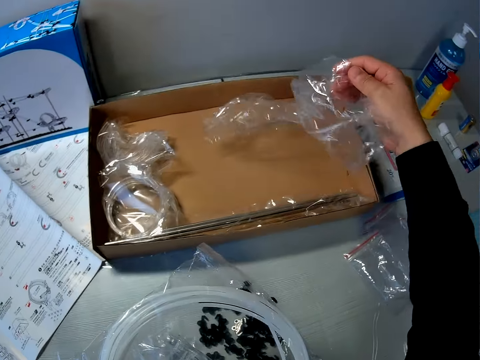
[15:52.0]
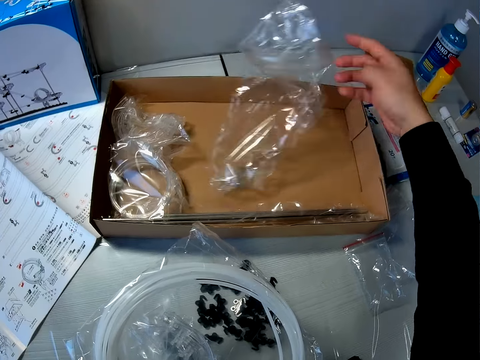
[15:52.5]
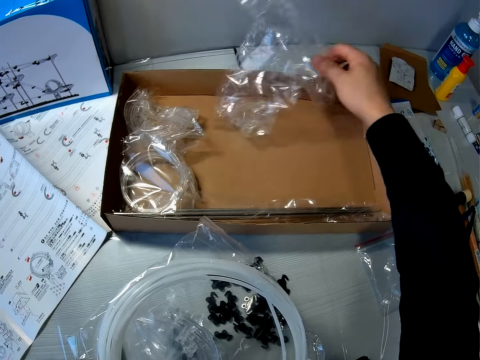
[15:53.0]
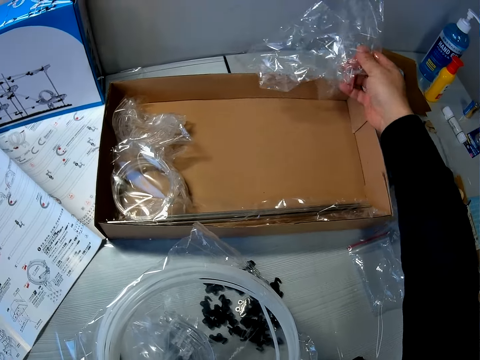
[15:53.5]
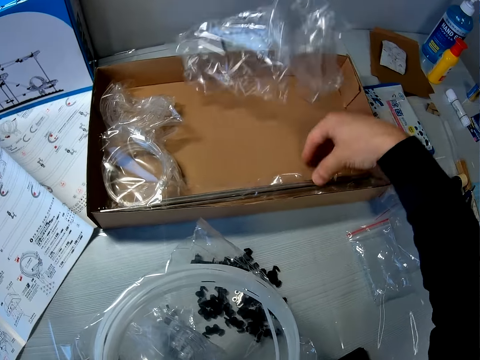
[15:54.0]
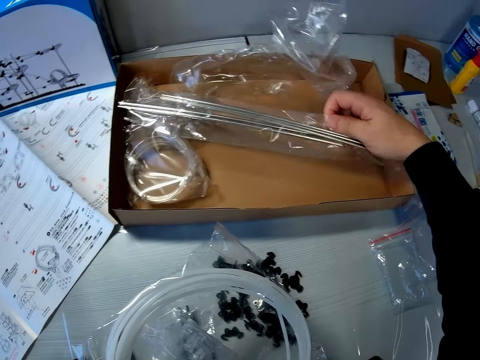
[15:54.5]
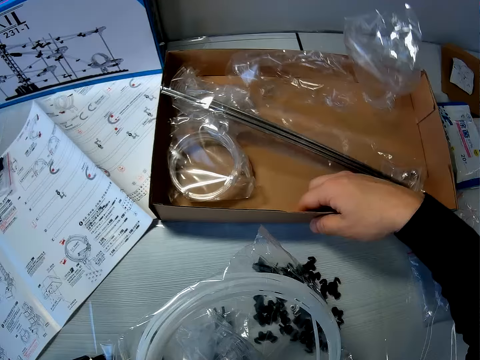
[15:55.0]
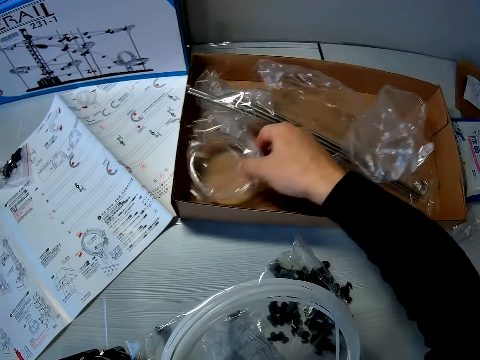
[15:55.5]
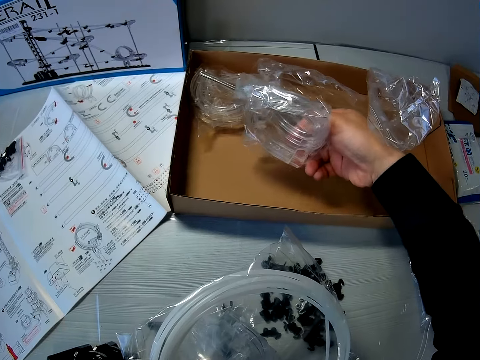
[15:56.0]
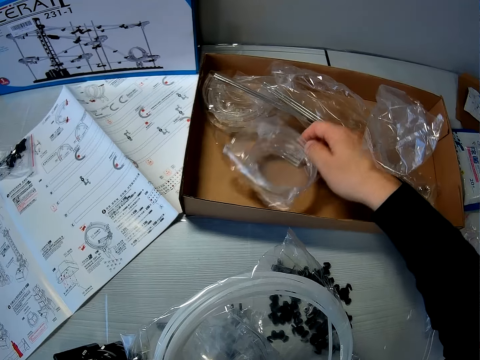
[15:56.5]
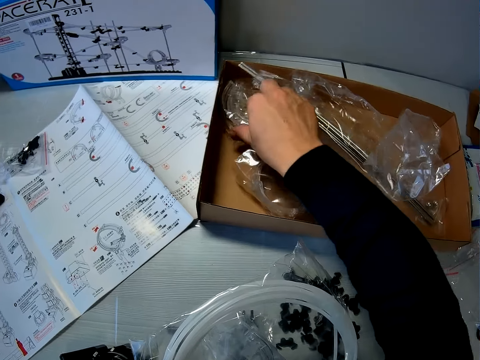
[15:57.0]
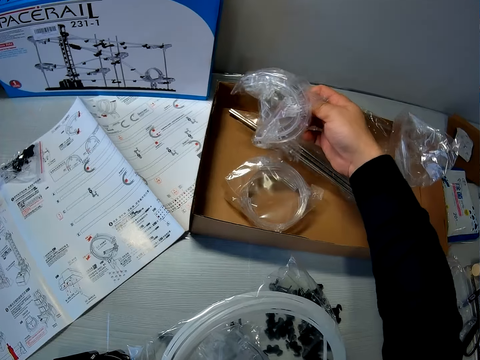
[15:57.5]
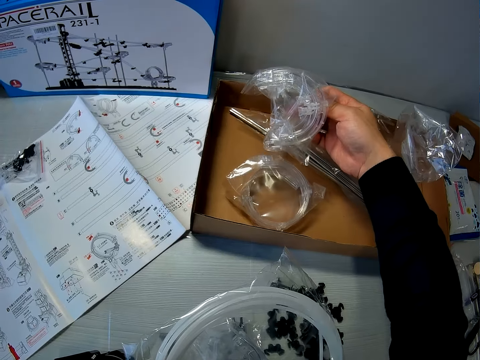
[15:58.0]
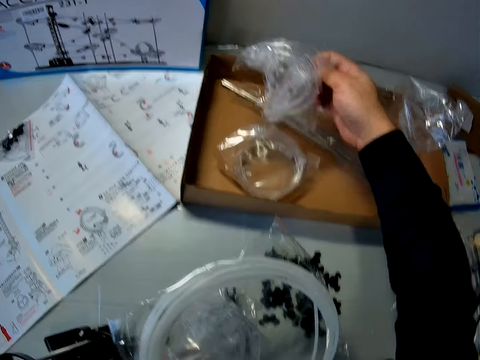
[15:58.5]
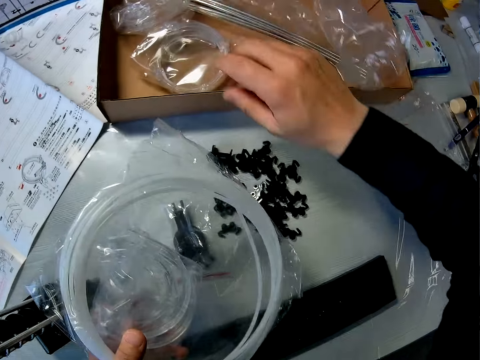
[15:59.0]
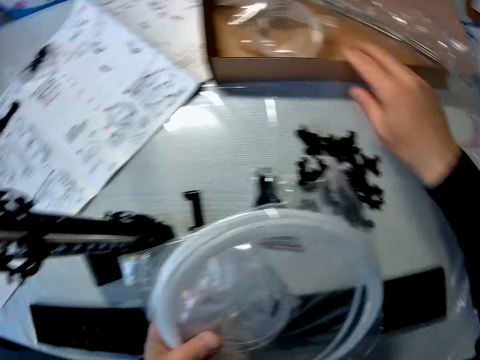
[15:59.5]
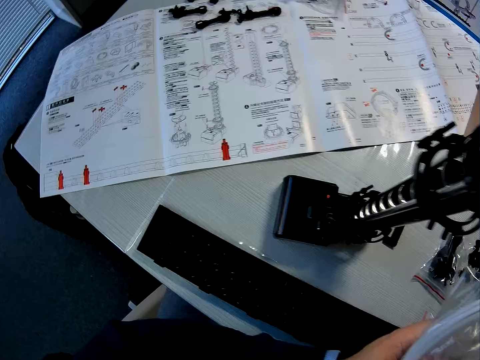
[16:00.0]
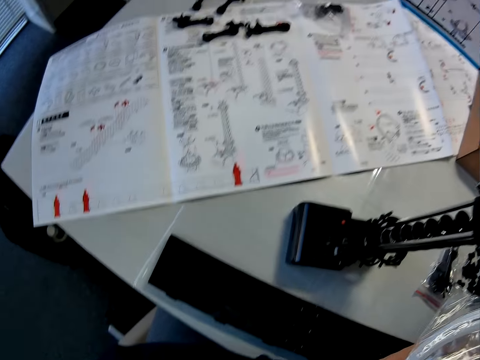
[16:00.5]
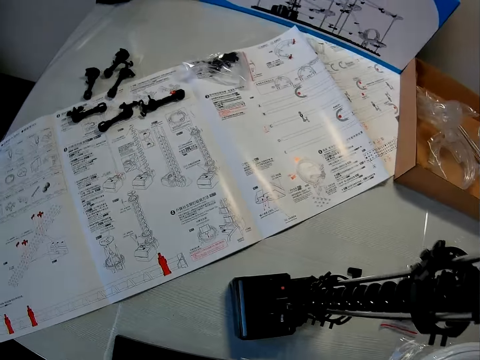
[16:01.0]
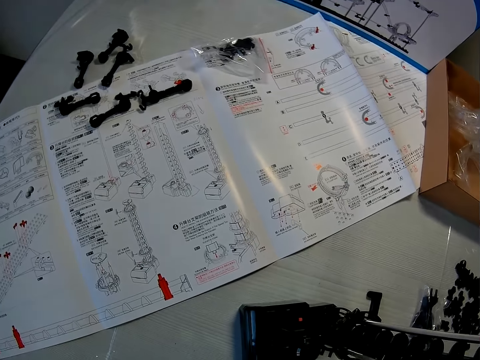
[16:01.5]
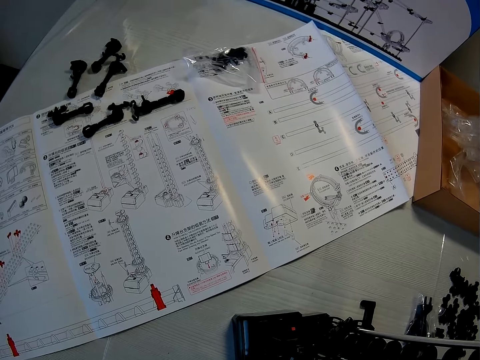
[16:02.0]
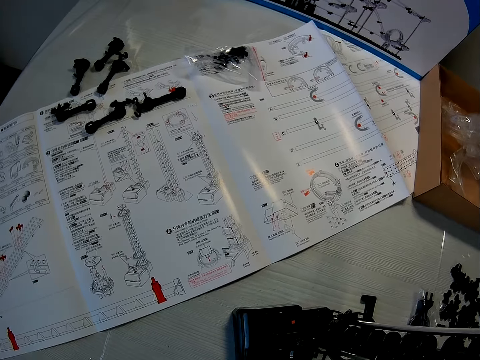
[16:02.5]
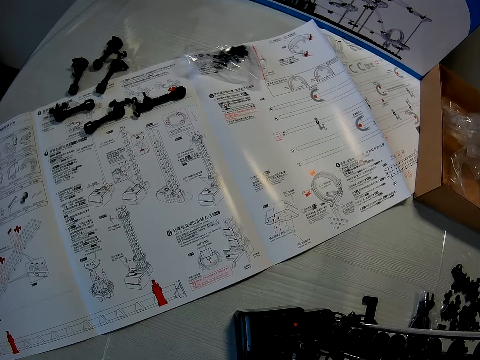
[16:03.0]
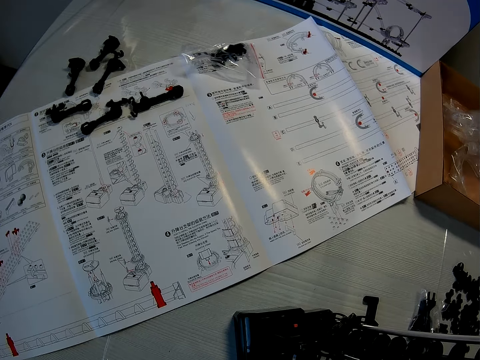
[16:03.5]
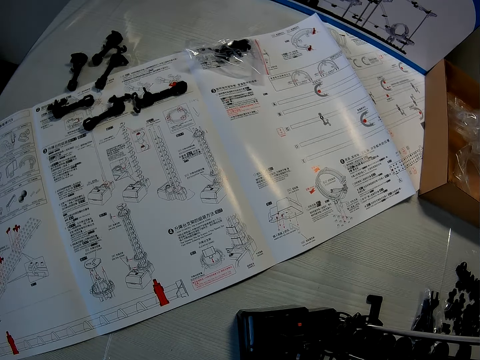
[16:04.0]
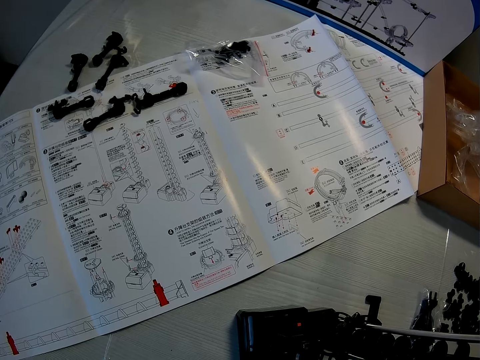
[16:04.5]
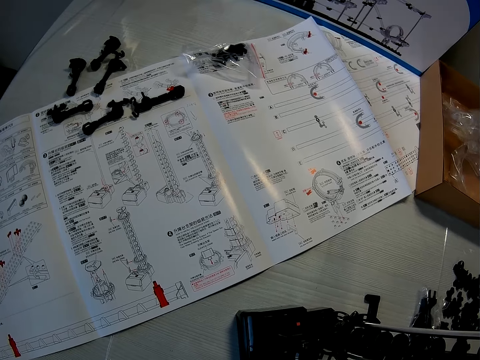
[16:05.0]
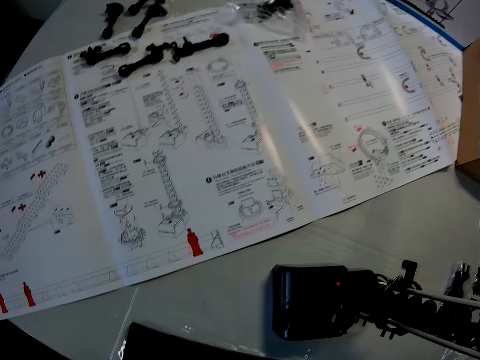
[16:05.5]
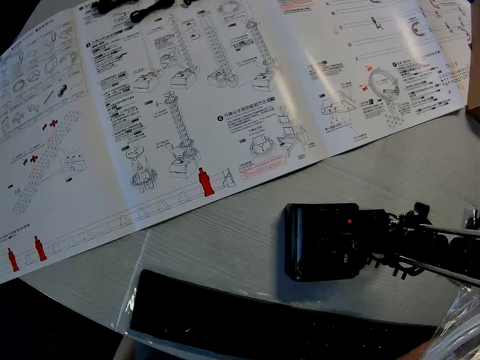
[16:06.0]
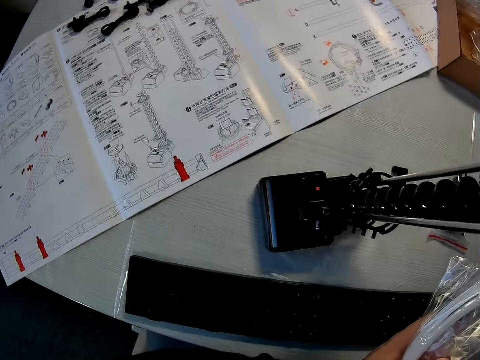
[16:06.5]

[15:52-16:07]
The camera wearer picks an empty spare part sachet. They search a carton on the table. They drop the empty spare part sachet, pick an empty spare part sachet and drop the empty spare part sachet. They pick the shafts and drop the shafts. They pick the loop part and drop the loop part. They pick the corner part and drop the corner part. They move the space rail spare part box. They read the manual.

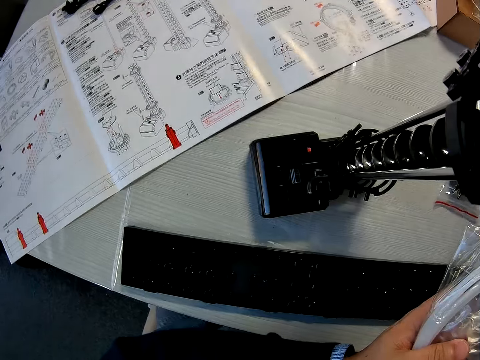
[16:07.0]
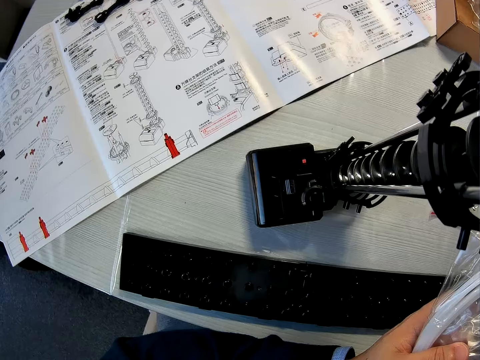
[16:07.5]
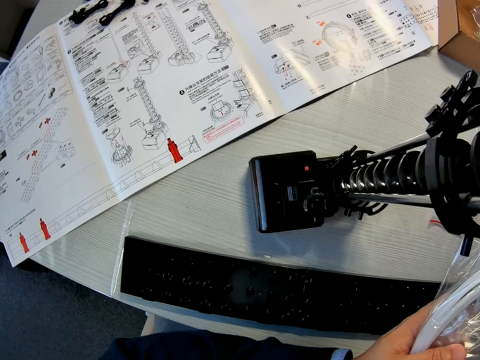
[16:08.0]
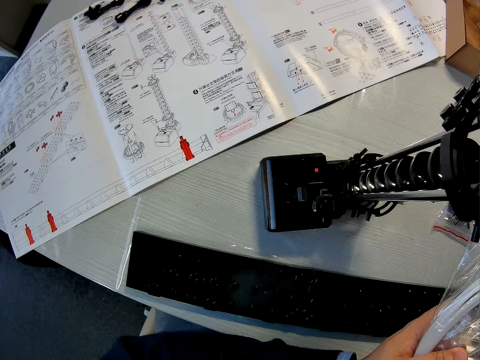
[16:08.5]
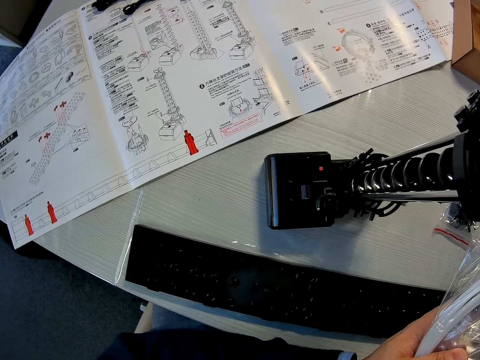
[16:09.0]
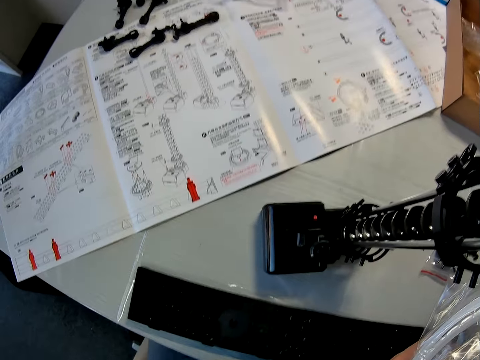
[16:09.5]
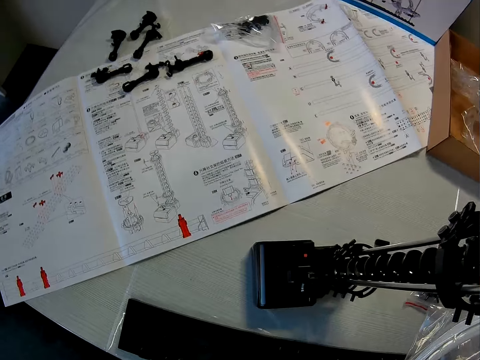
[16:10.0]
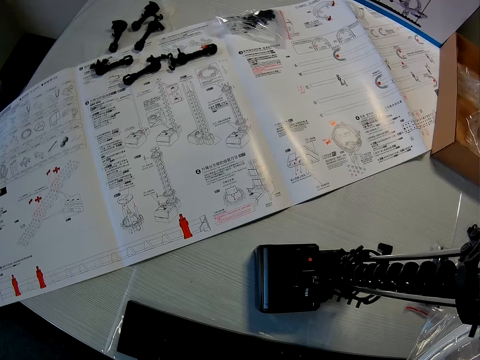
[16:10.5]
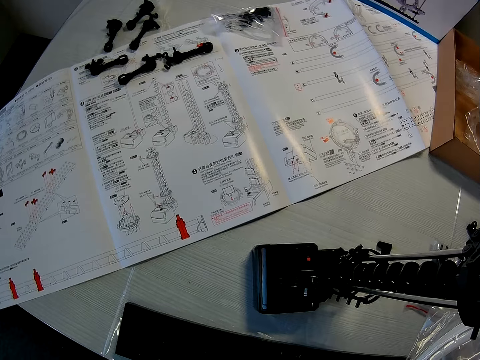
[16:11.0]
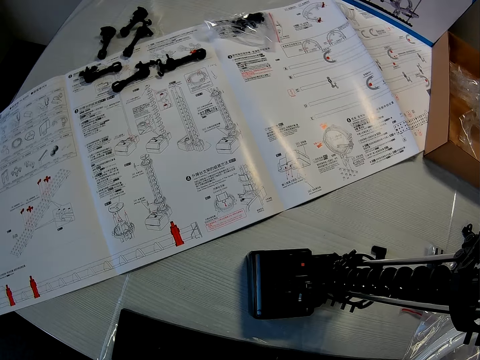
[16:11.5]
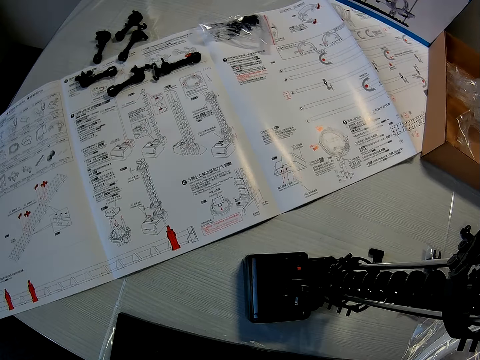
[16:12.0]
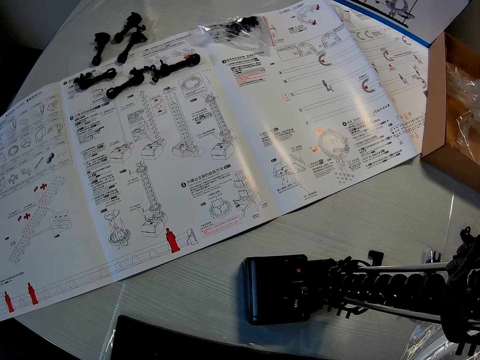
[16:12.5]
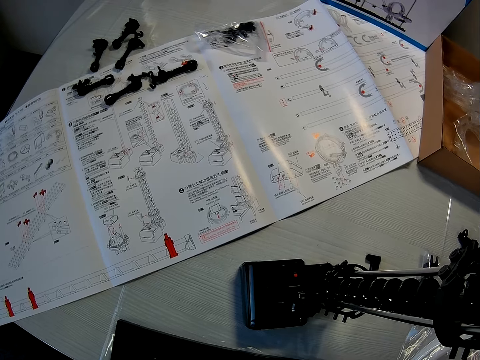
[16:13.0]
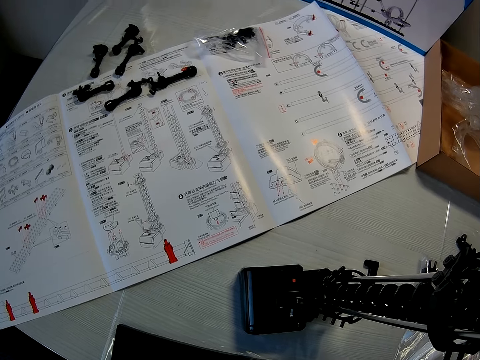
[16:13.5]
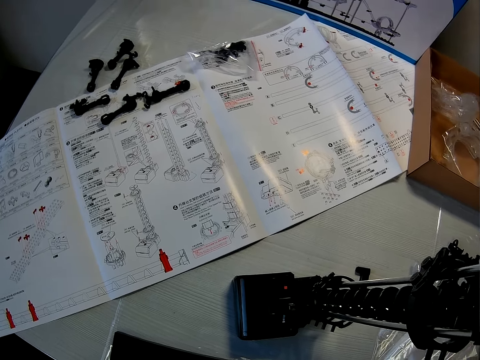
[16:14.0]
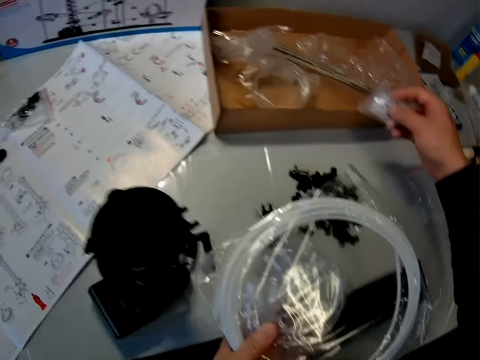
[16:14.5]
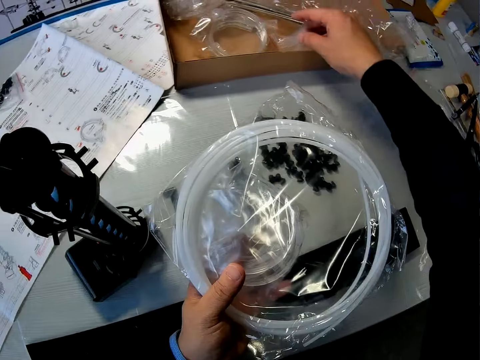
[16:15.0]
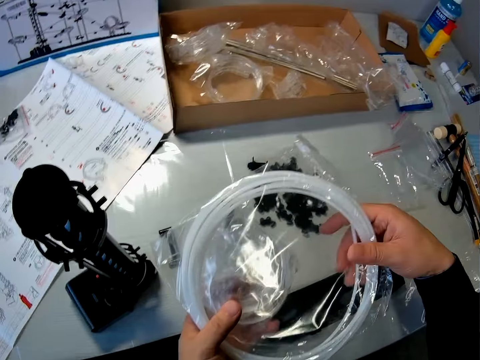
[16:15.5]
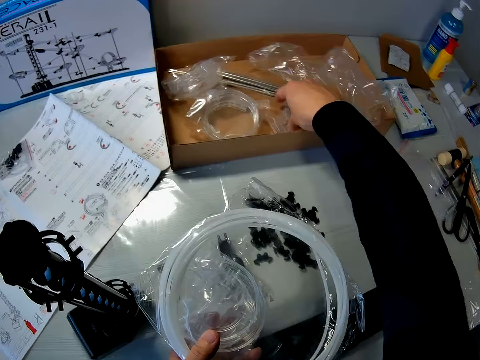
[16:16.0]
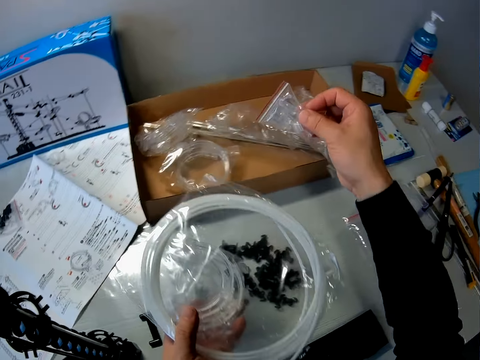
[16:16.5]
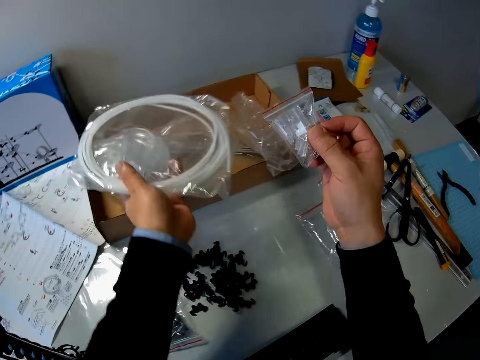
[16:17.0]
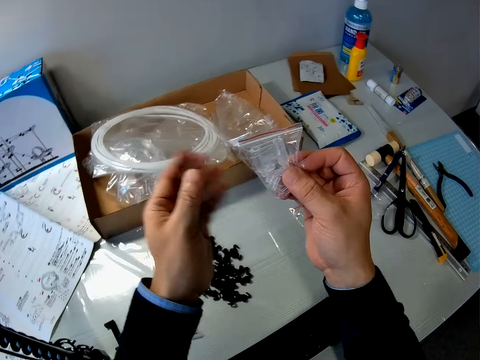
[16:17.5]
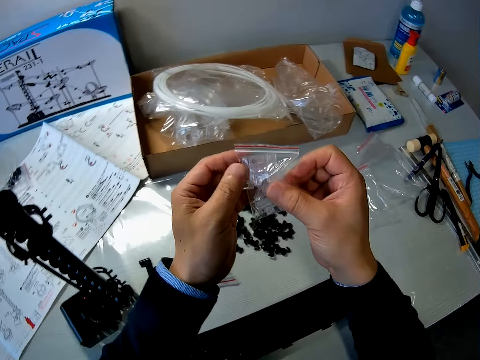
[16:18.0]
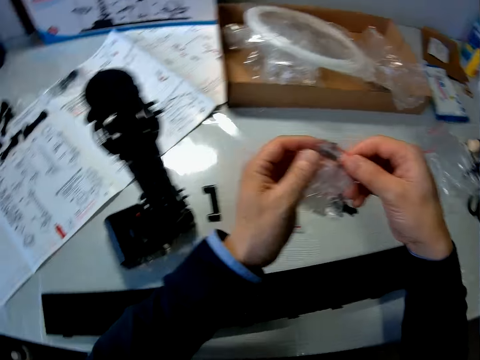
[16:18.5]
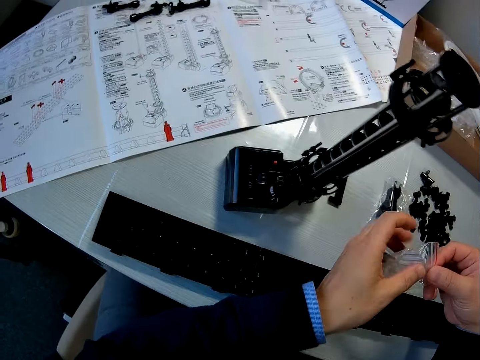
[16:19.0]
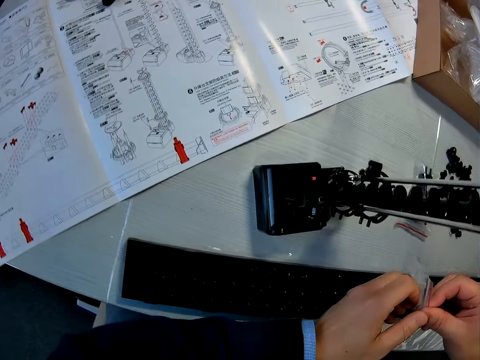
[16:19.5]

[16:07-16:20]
The camera wearer drops one of the packs of model component in his hand in the carton on the table. He picks up a pack of model component or sachet of elevator stands from the carton on the table. He drops the standard rail. He drops the packs of model component in his left hand in the carton on the table. He holds the sachet of elevator stands.
